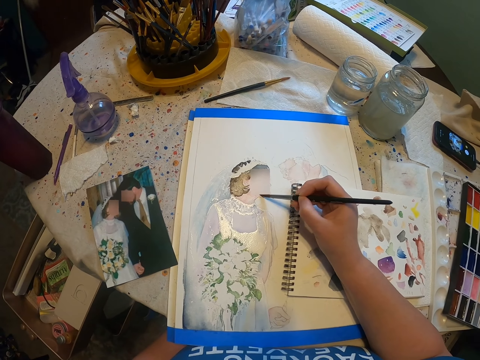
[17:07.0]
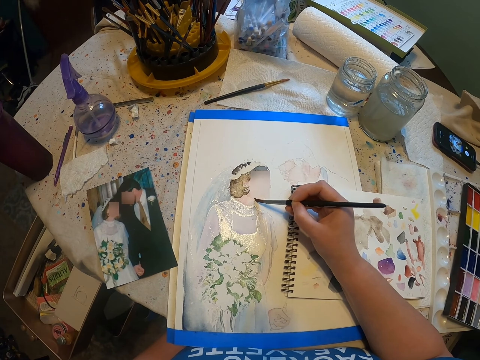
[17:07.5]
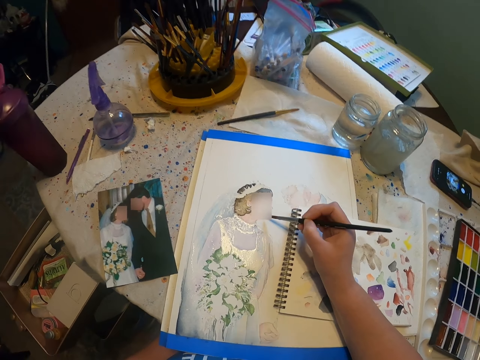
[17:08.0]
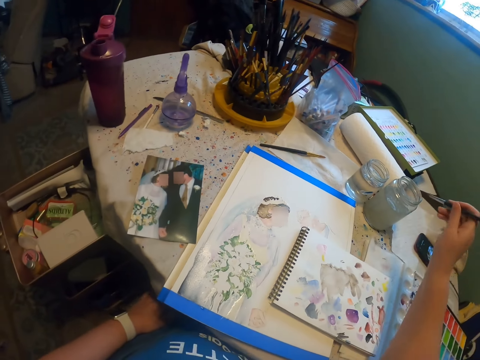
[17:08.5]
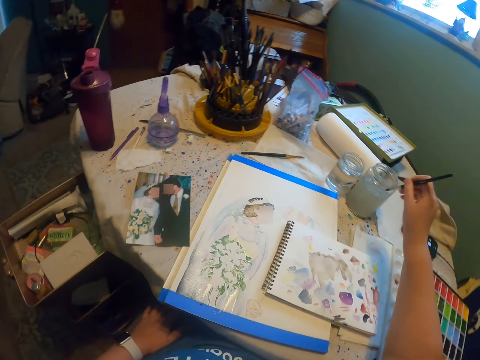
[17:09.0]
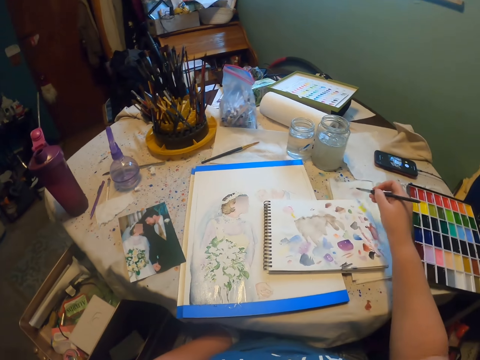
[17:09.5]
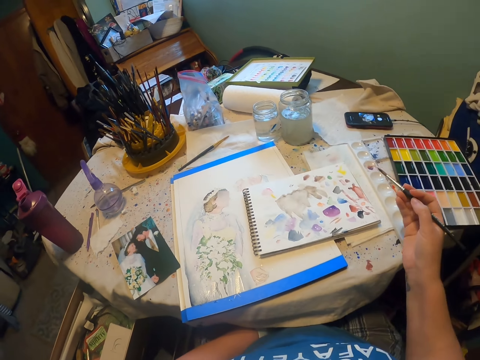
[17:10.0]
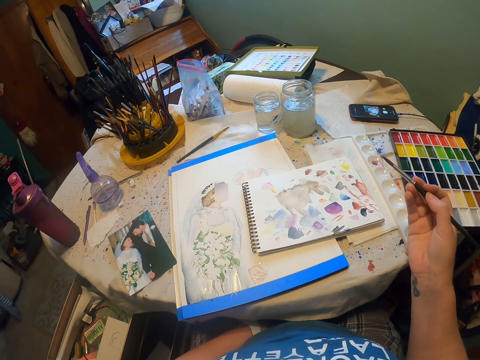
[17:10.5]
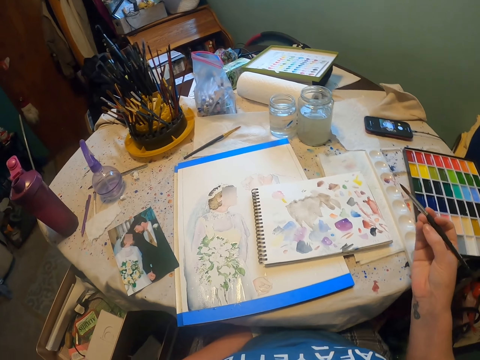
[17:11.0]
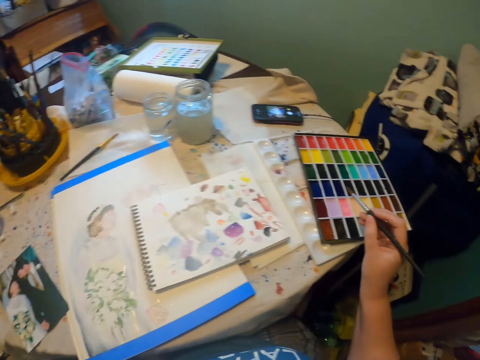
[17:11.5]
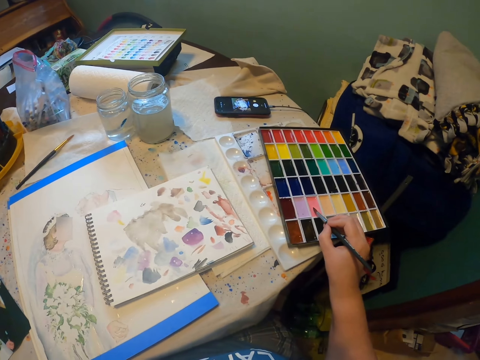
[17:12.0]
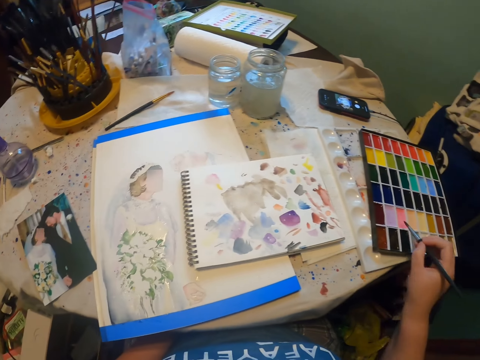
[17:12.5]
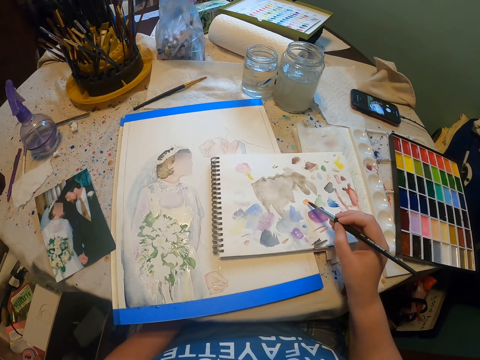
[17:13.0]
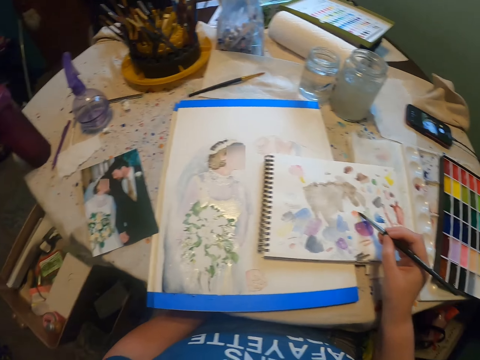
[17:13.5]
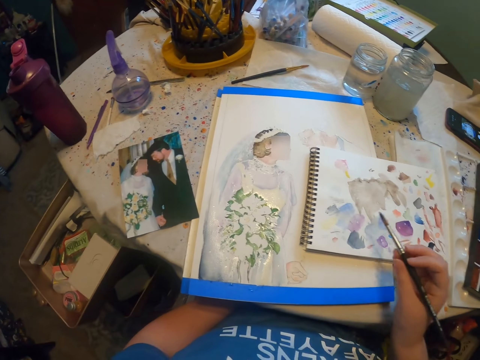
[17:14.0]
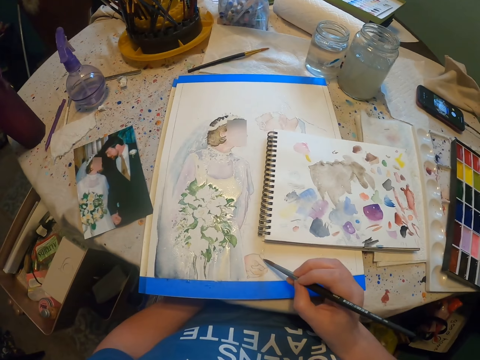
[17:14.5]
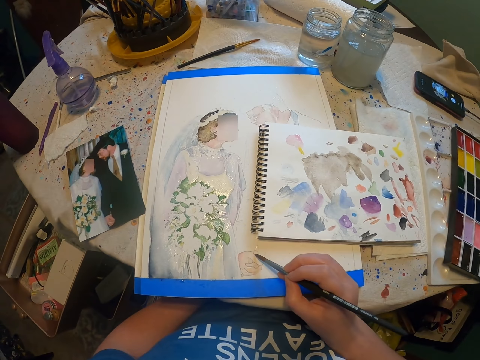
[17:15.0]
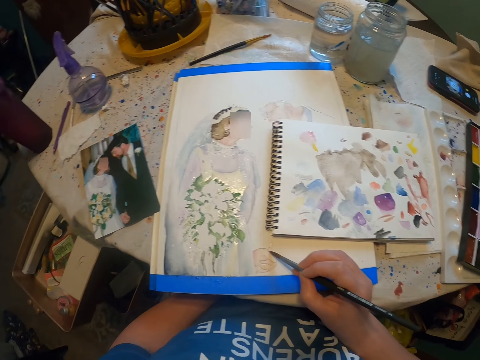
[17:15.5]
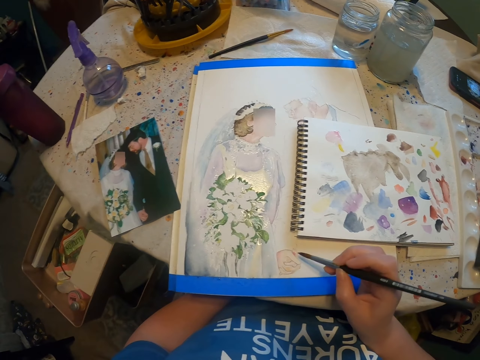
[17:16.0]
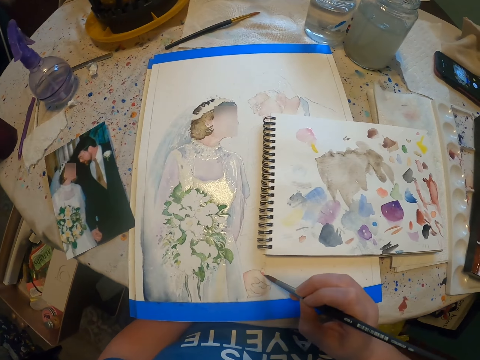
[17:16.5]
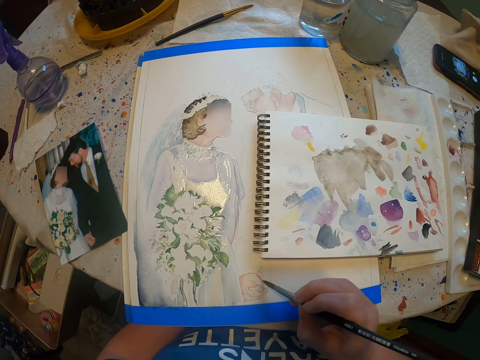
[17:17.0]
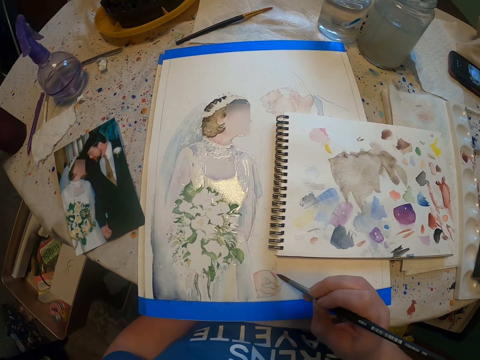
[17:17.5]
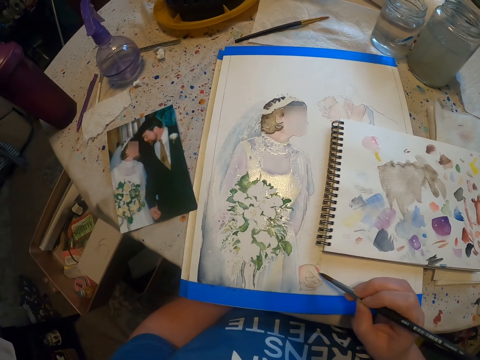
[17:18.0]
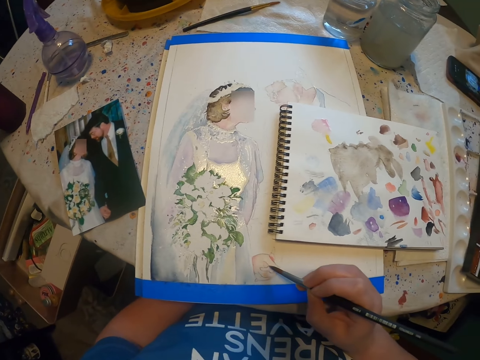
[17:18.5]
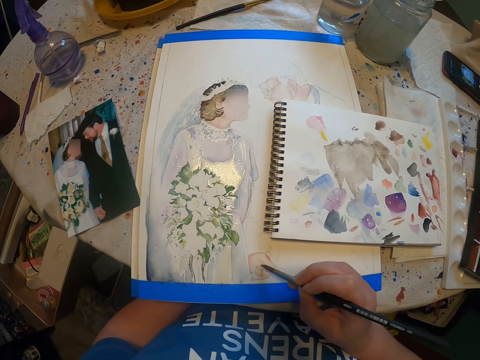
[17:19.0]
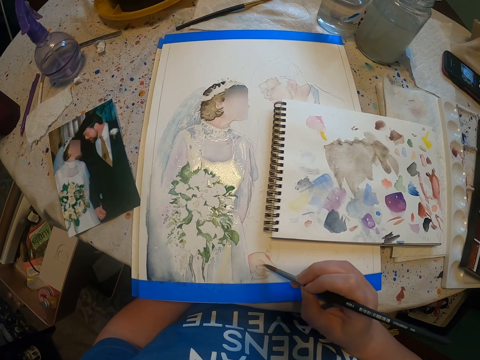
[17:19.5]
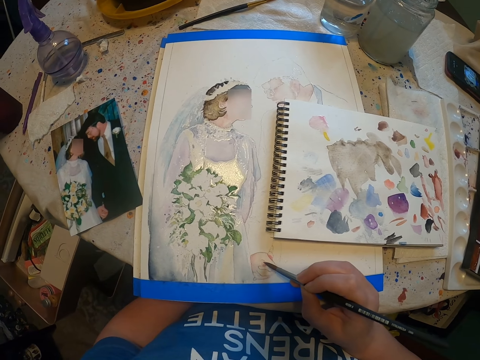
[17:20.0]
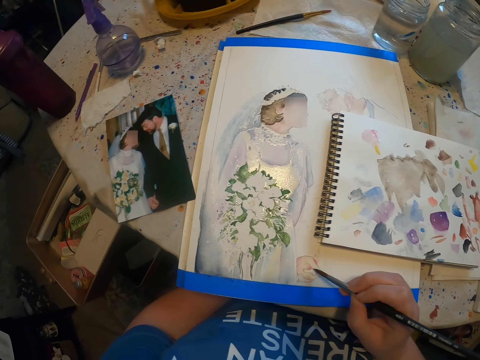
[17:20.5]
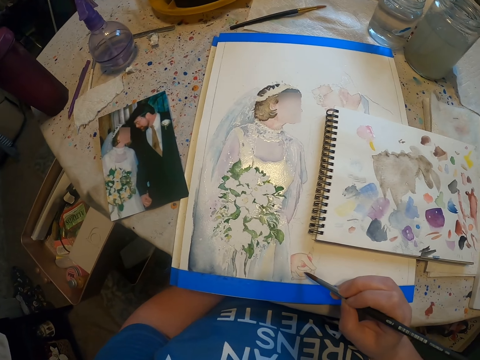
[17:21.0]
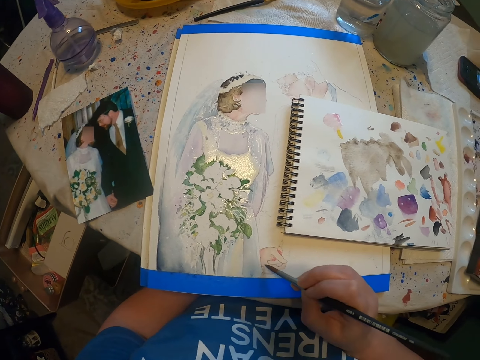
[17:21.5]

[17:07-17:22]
The camera wearer dips the brush in a water color in the container, and reduces the paint from the brush. They dip the brush in the paint. They paint on the book. They paint on the paint paper.

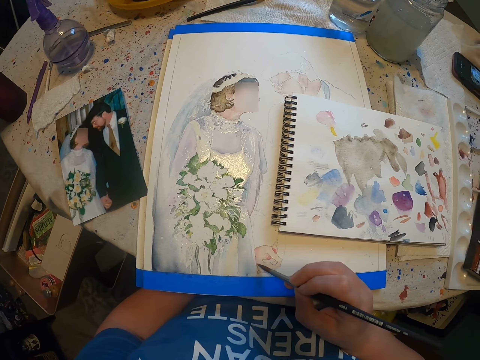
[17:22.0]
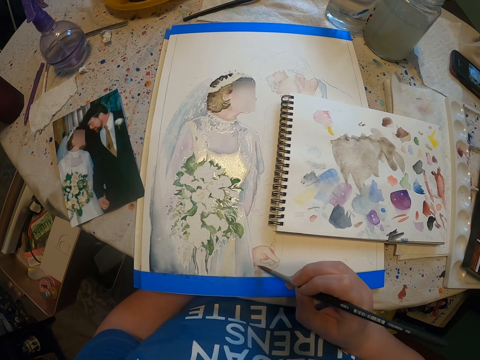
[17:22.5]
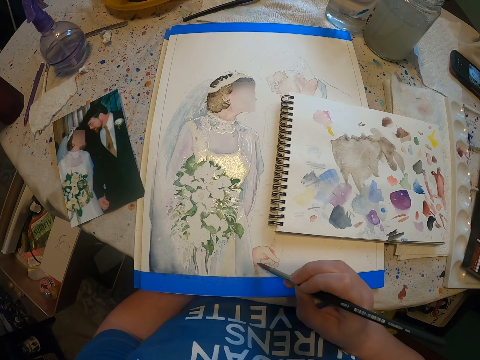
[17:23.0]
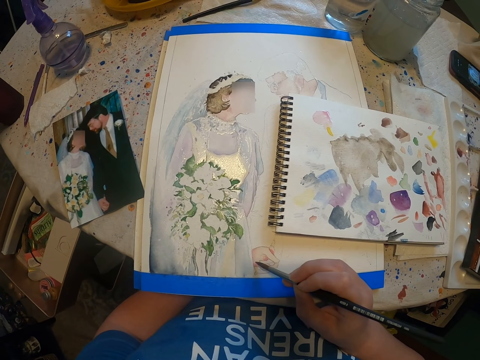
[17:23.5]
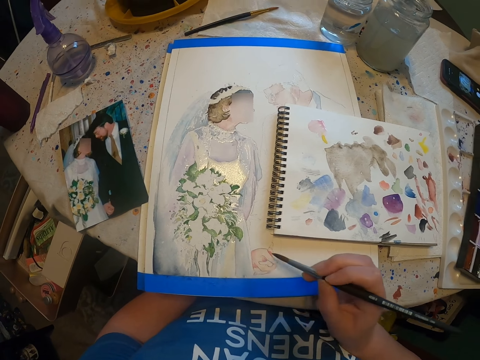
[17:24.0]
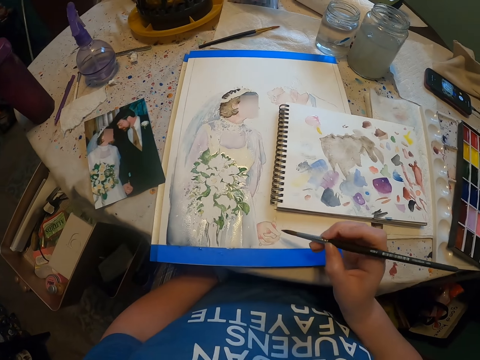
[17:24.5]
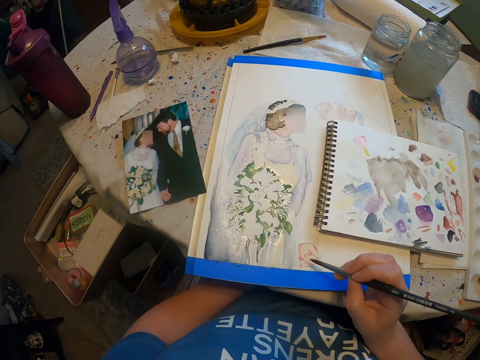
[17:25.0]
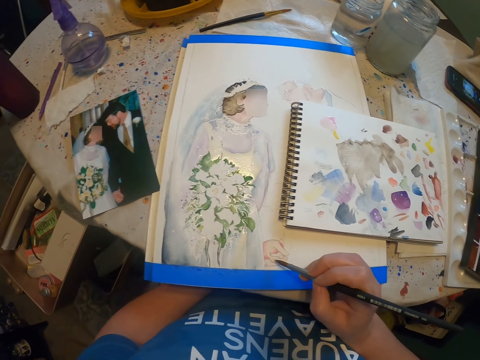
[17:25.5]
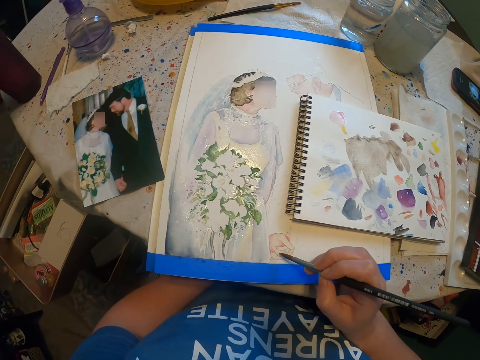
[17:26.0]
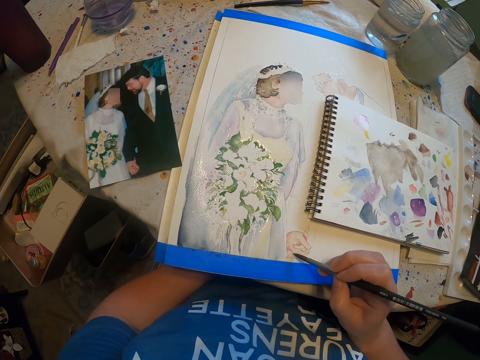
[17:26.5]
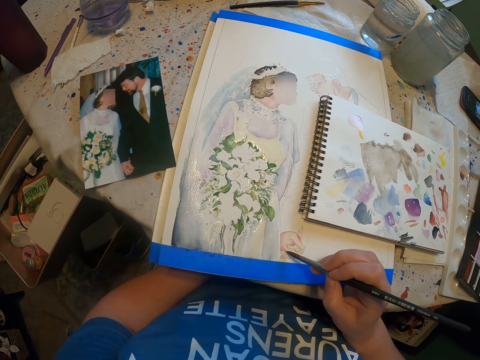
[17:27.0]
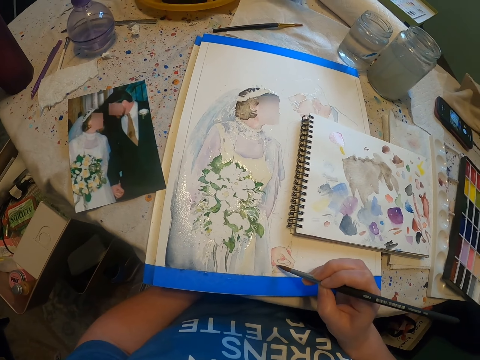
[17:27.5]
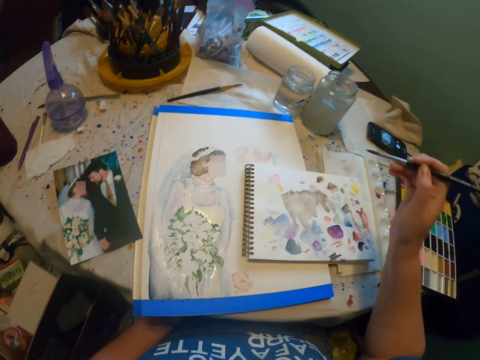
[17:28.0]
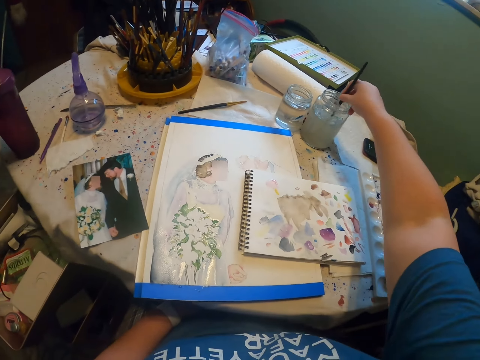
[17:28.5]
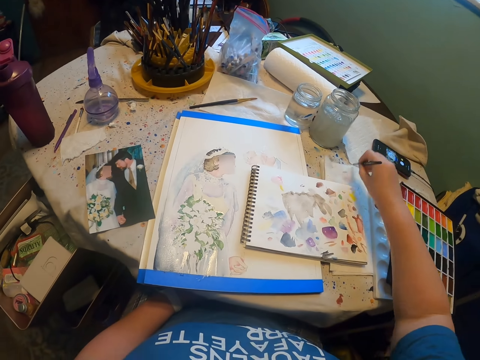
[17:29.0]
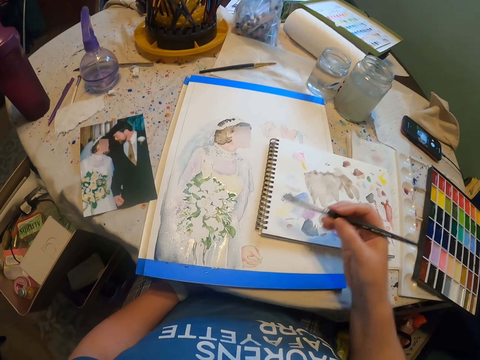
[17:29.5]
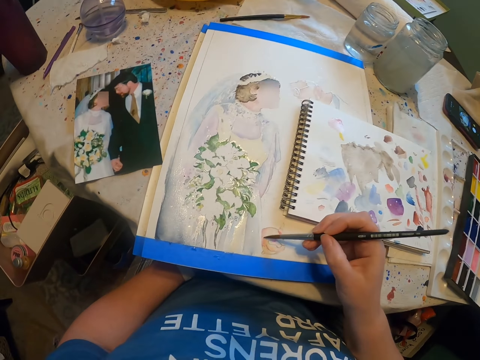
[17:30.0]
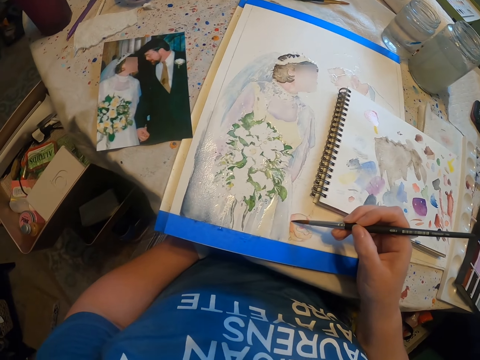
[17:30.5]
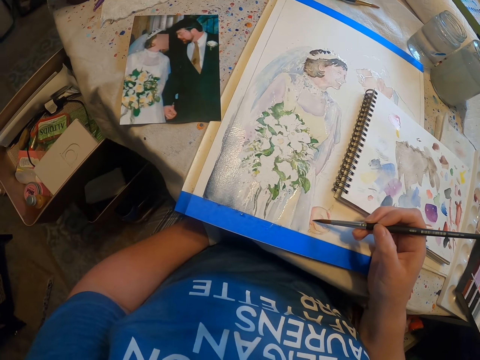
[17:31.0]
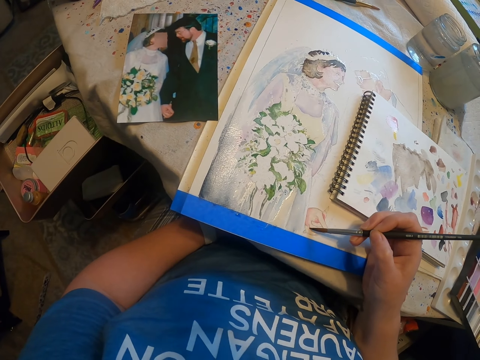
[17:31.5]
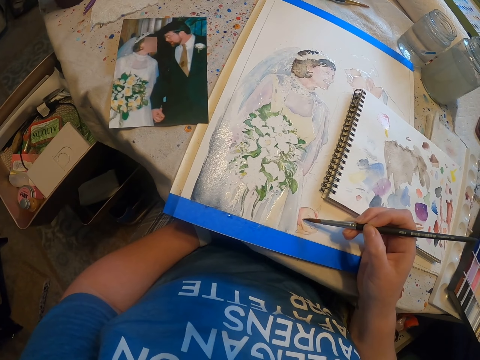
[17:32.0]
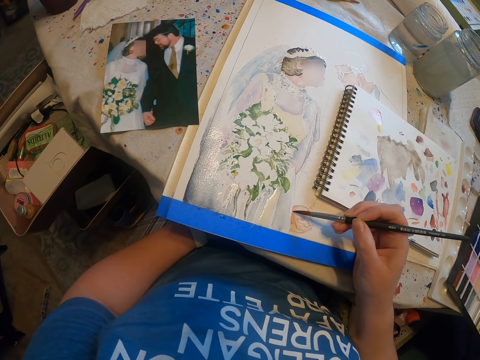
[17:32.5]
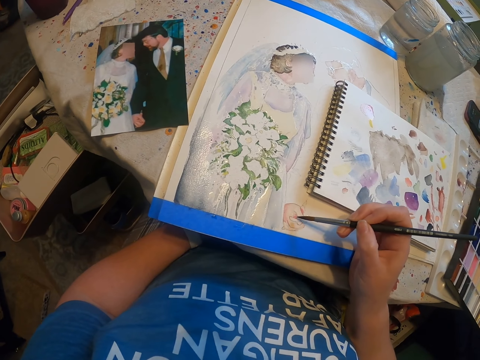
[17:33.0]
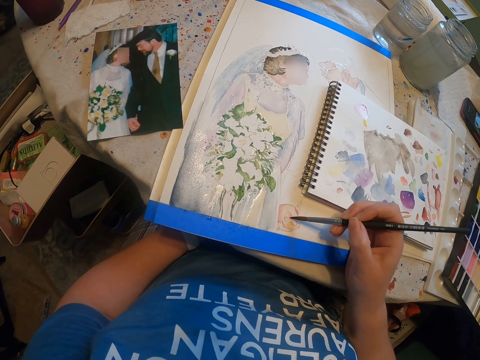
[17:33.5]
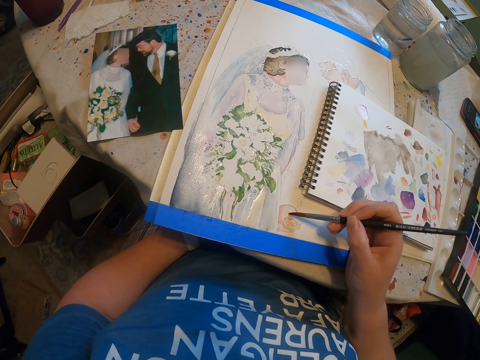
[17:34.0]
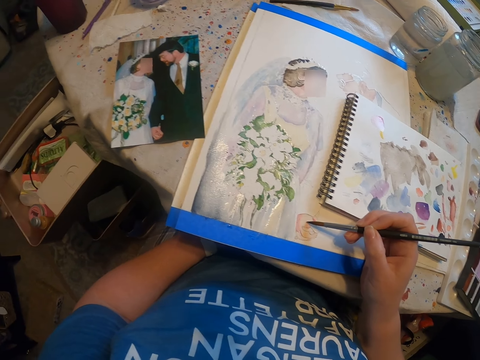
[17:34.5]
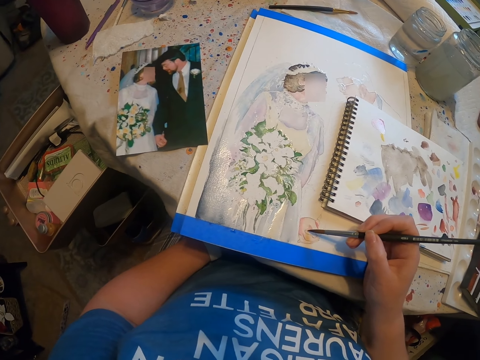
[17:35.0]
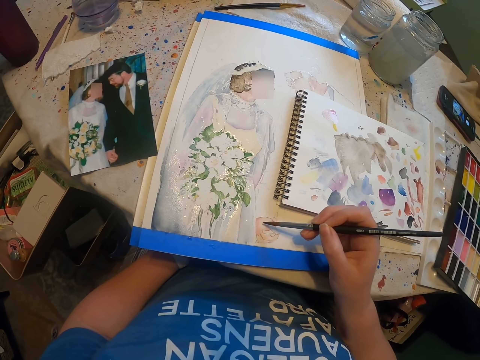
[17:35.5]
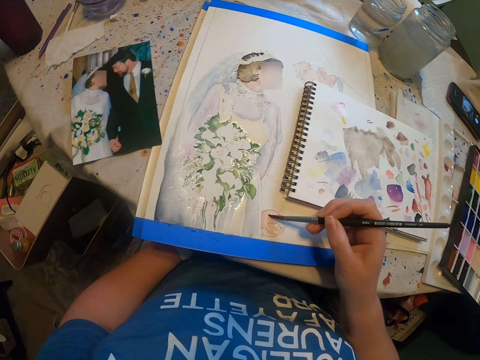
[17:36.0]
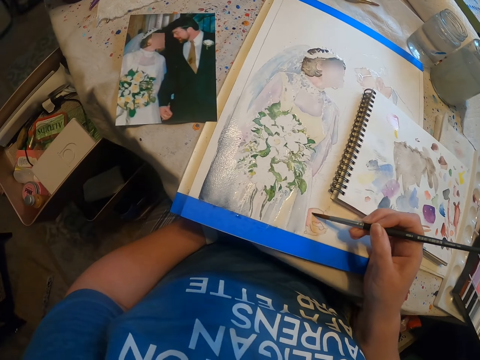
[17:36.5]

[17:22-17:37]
The camera wearer dips the brush in a water color in the container, and reduces the paint from the brush. They paint the sketch on the paint paper with the brush.
